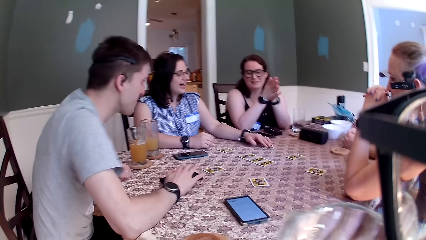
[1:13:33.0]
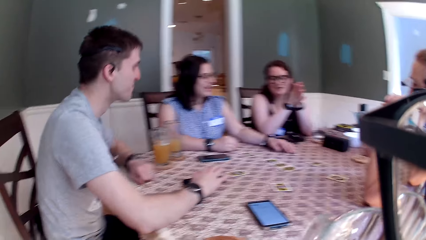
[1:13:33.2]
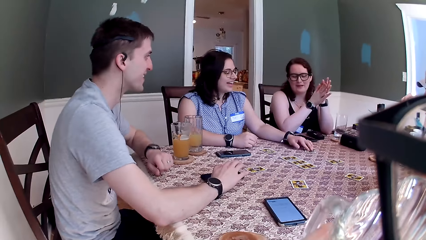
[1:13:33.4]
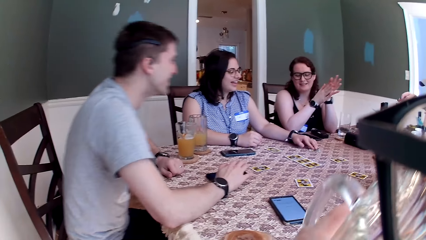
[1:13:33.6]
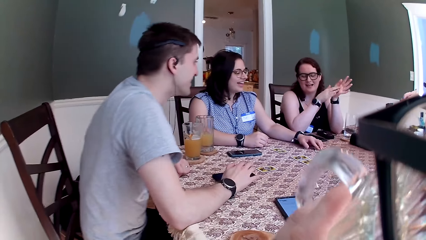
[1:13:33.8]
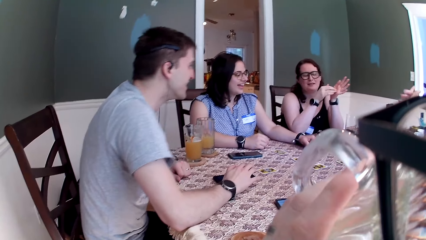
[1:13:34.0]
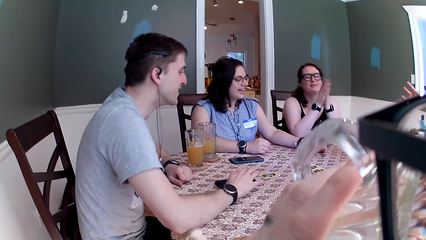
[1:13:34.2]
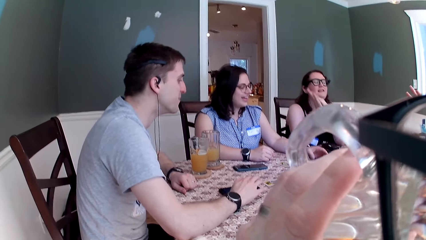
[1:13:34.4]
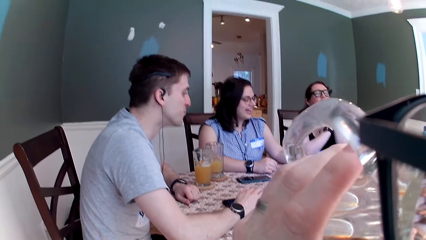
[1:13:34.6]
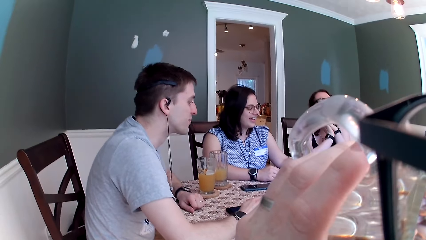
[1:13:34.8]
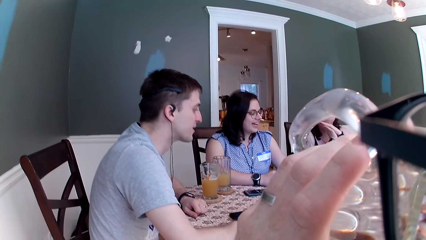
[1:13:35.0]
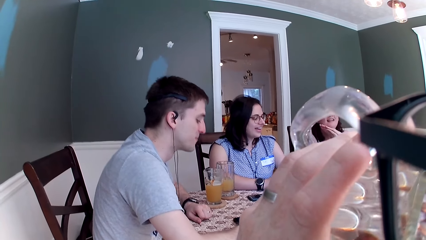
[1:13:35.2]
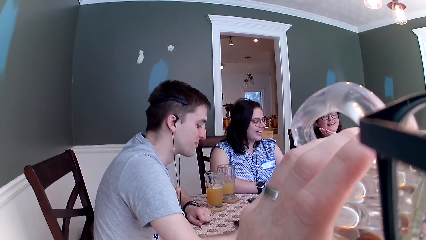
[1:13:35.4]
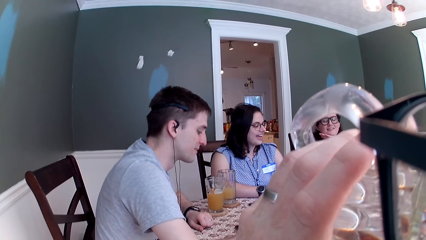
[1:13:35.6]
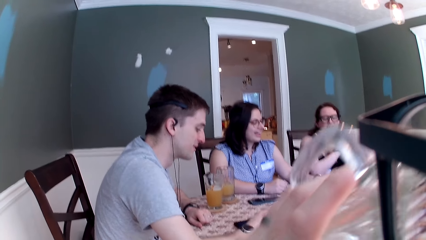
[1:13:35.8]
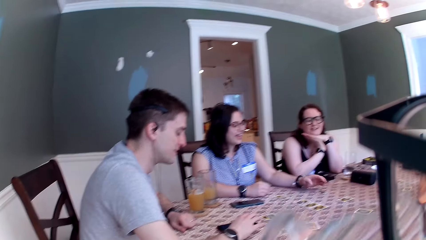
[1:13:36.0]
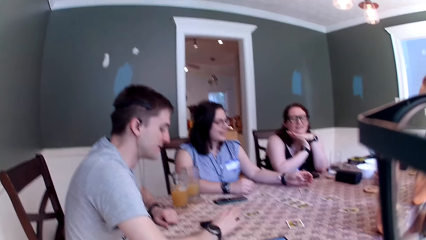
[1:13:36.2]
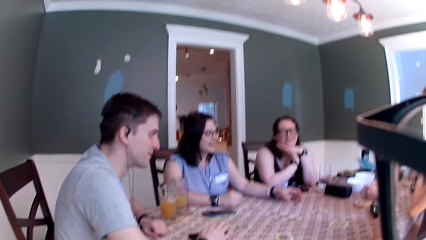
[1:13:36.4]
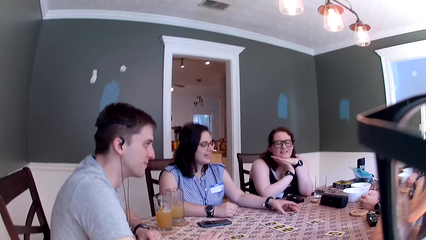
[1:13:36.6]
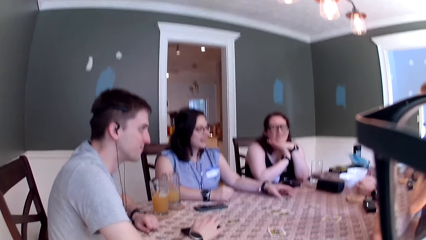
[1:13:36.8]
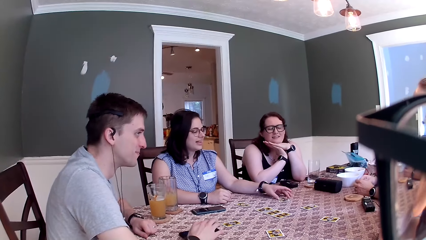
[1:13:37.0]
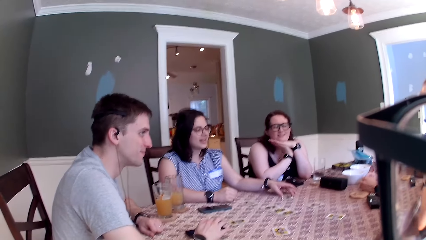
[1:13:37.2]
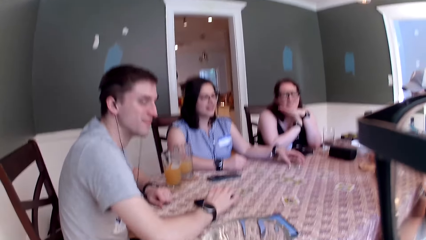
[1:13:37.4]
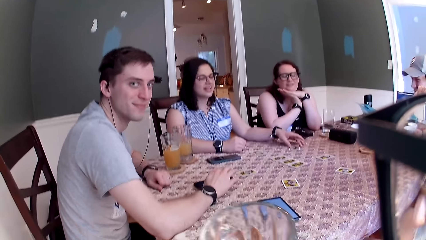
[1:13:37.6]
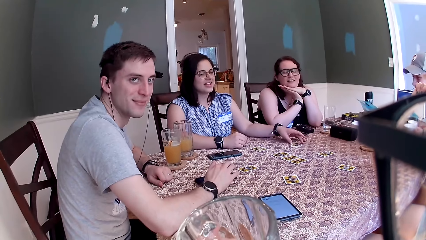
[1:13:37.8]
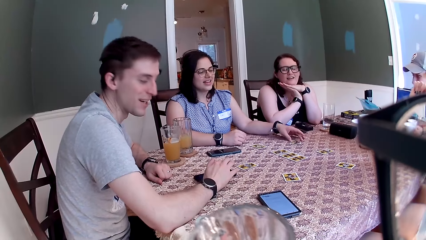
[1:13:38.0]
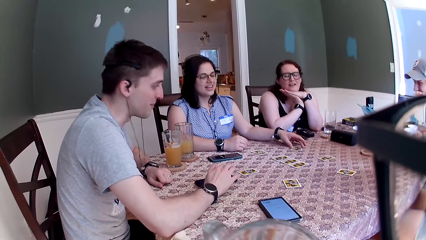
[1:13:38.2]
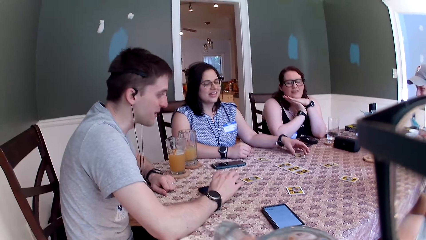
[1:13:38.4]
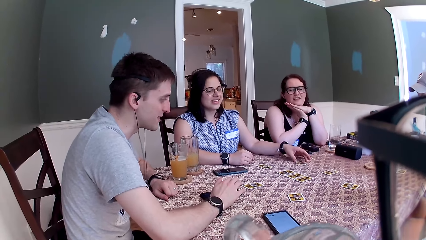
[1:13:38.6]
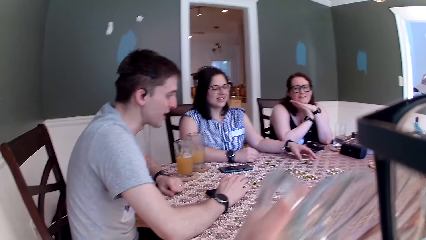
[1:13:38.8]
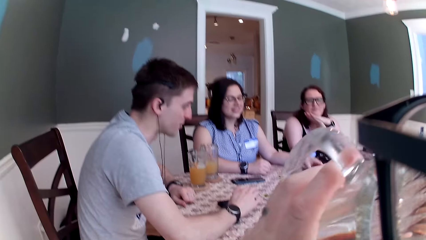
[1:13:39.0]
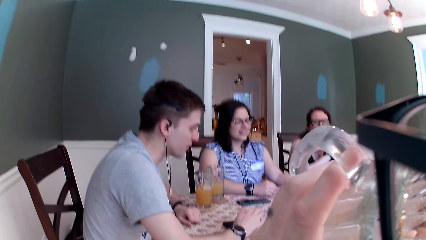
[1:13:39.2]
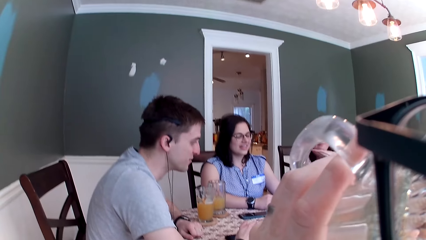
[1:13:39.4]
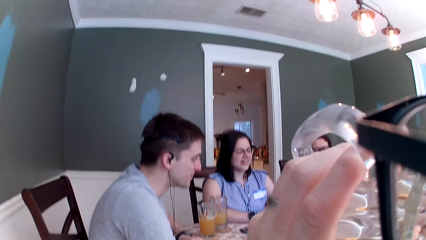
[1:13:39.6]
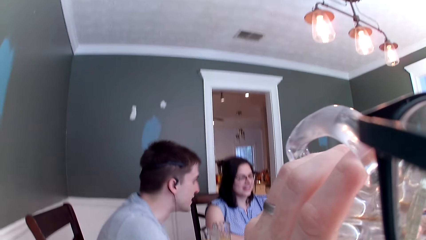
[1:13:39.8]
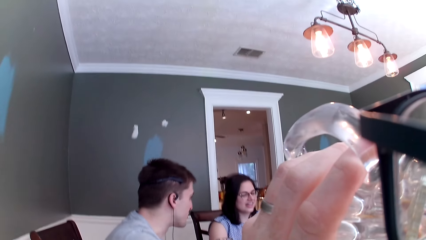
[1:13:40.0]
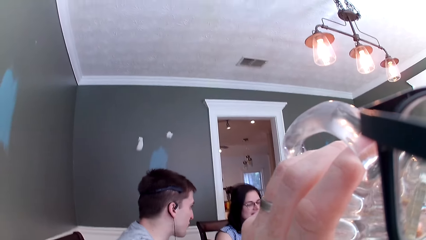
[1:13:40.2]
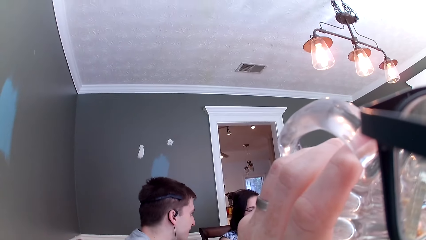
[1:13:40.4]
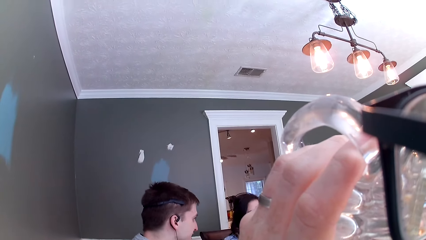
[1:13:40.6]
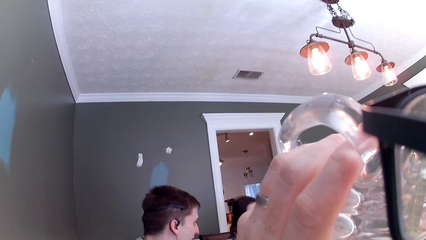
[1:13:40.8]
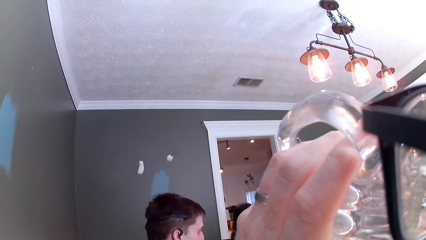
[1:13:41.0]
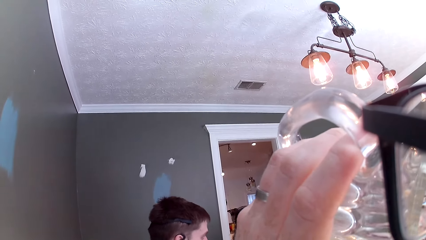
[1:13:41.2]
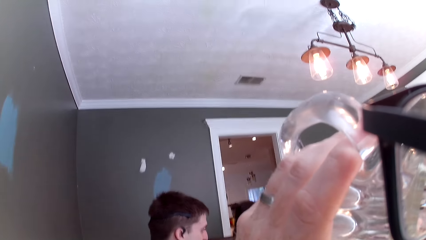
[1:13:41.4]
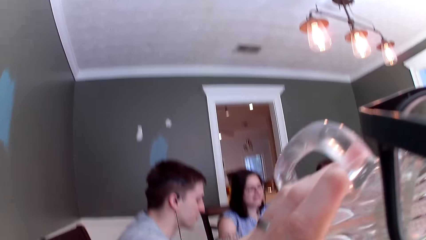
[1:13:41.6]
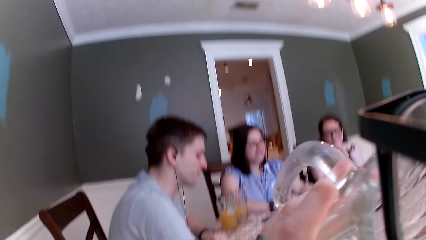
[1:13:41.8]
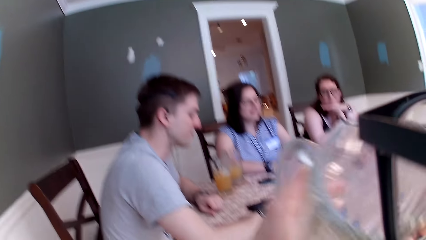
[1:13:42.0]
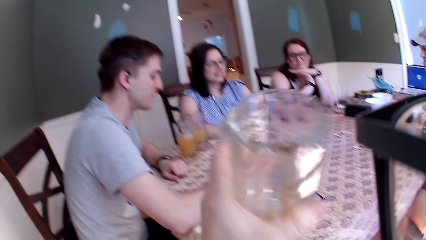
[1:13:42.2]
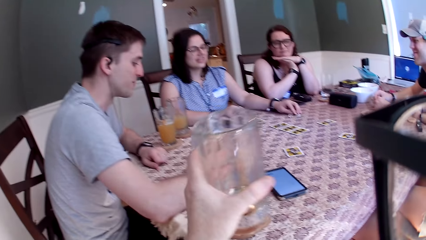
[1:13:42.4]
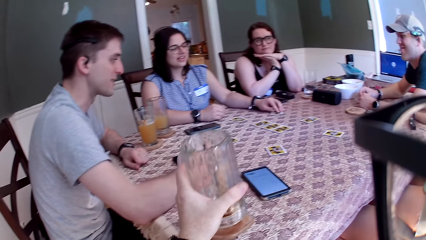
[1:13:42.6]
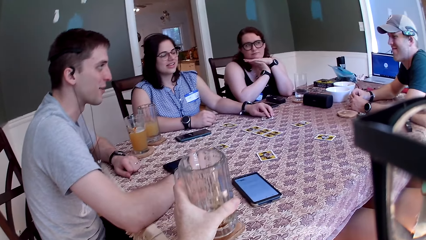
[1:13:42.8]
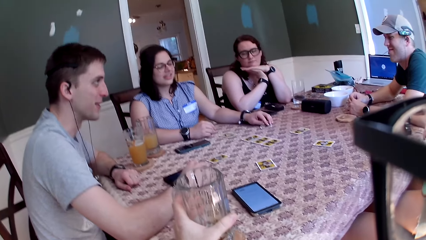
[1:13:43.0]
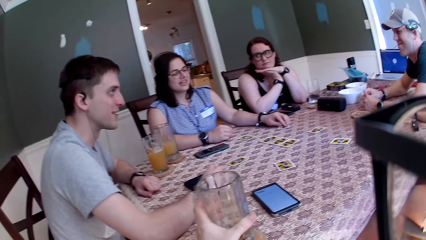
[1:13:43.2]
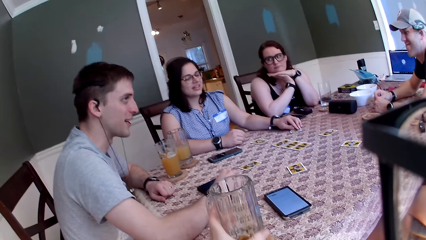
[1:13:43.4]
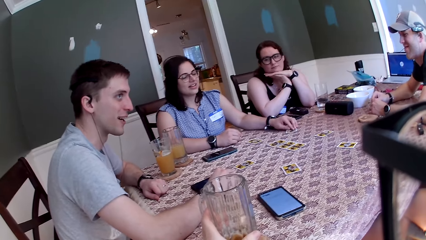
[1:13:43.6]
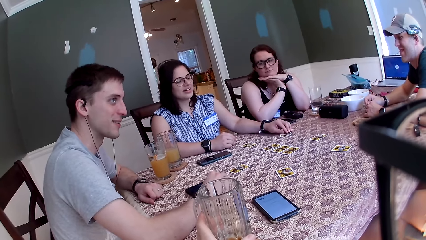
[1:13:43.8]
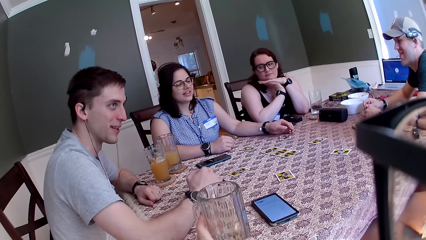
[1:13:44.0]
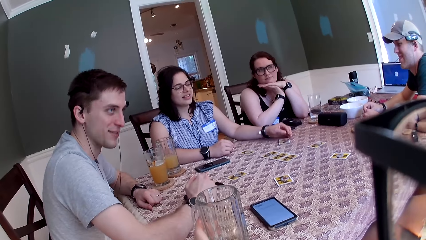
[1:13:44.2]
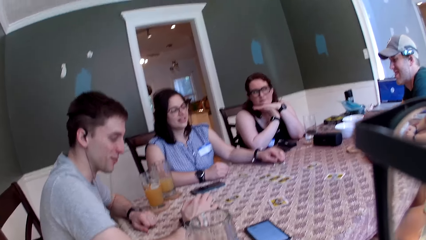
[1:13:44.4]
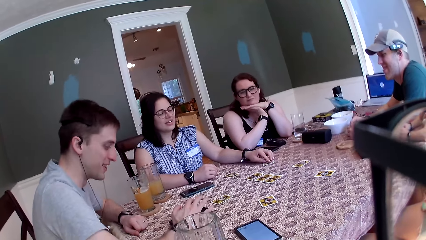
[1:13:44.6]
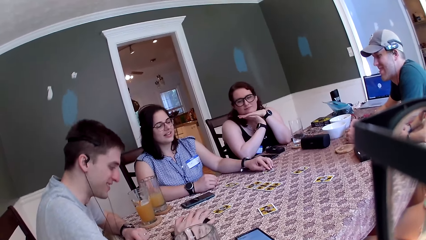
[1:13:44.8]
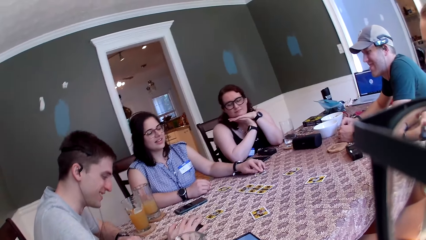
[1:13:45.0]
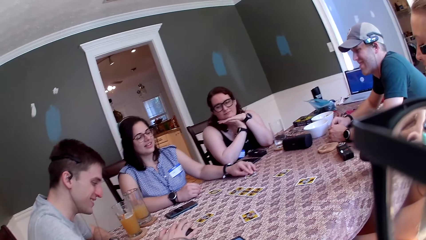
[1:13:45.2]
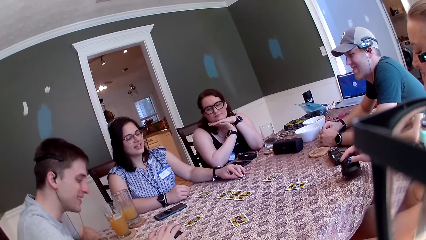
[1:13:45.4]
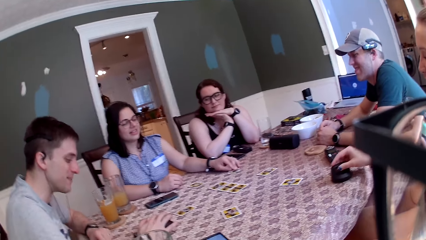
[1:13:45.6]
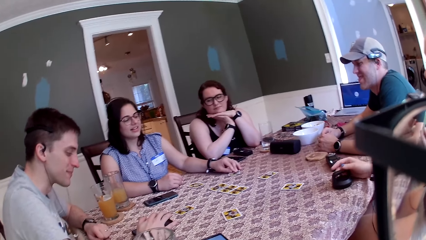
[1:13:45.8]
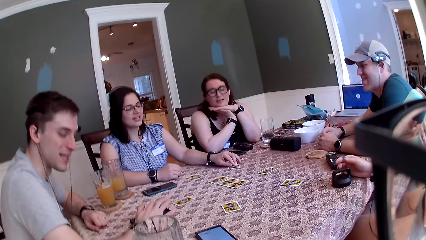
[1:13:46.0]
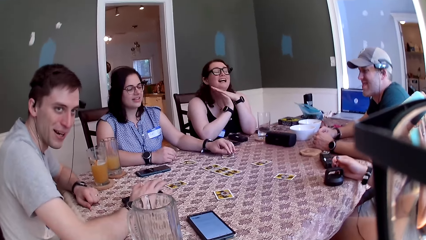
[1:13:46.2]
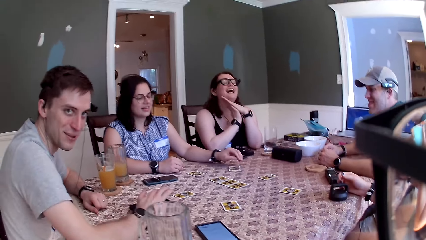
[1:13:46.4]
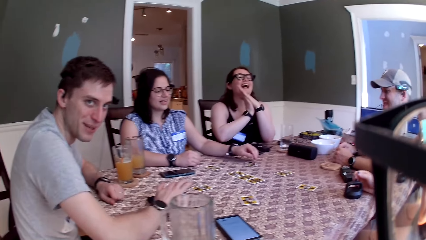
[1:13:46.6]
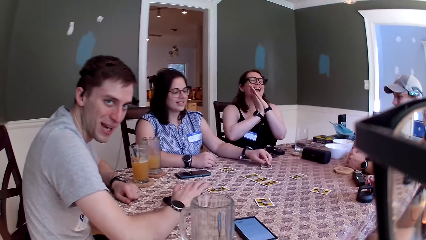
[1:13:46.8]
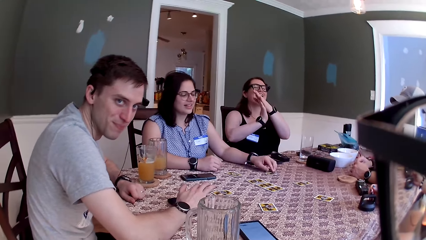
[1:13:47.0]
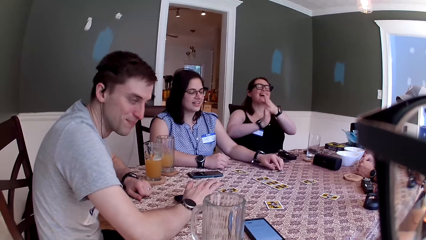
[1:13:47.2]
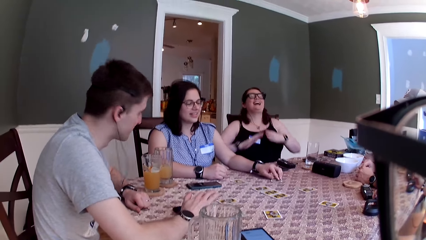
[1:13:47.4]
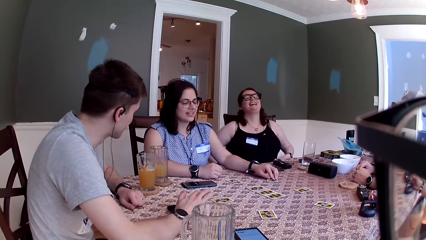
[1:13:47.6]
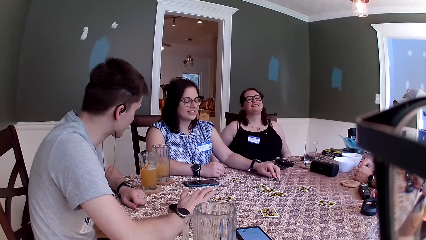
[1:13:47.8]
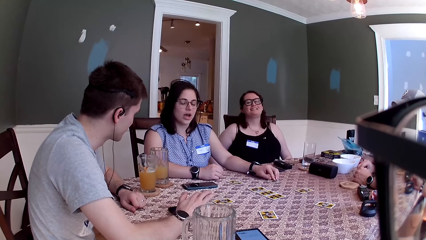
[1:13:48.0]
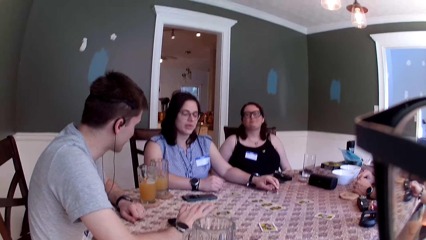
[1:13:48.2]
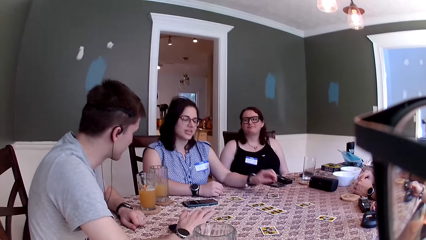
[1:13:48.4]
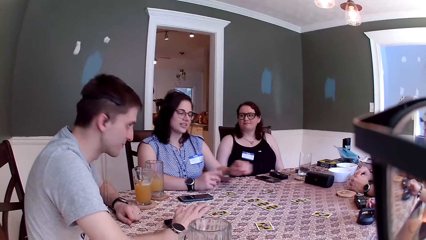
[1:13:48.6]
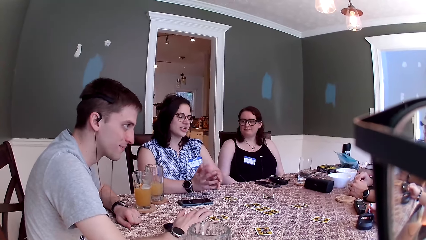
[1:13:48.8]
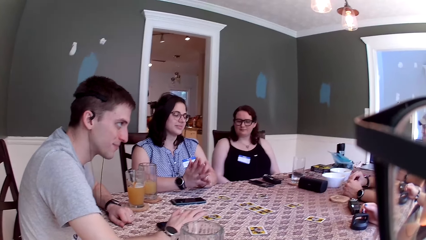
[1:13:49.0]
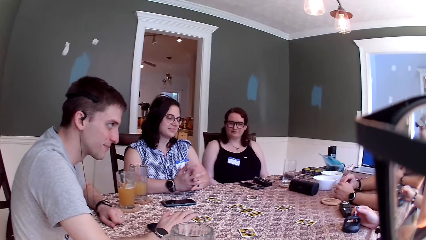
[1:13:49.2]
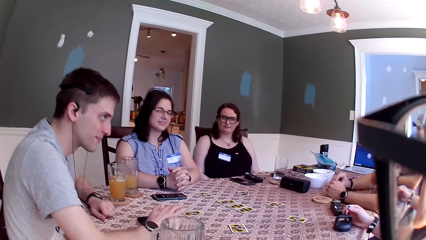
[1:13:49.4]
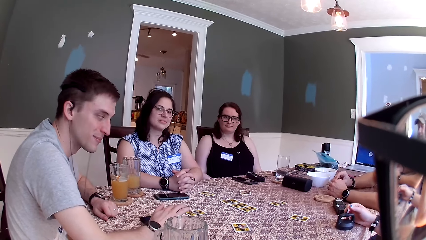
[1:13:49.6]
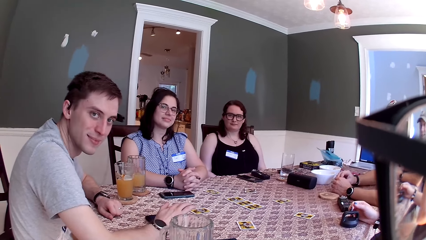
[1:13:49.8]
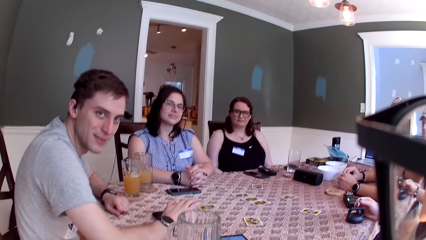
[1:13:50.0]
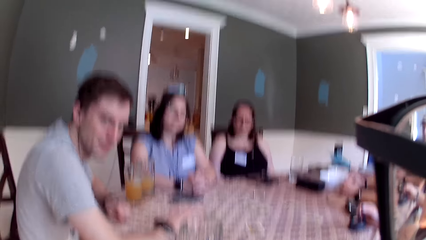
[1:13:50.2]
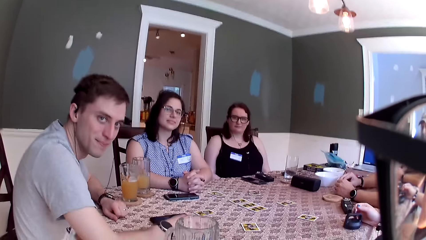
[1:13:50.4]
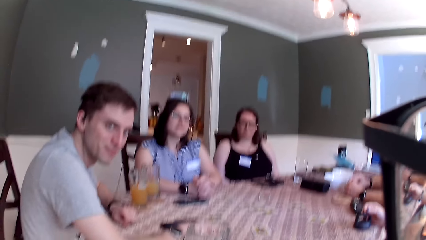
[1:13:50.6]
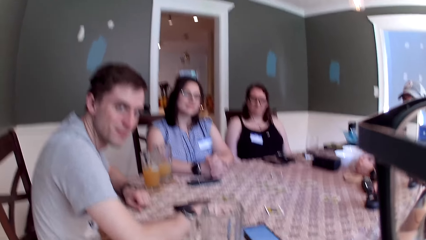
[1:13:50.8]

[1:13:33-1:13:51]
The man touches the phone on the table with his right hand. A woman interacts with everyone. The camera wearer sips from the cup of juice in his left hand. He interacts with everyone. He sips from the cup of juice in his left hand. The man interacts with everyone. The camera wearer drops the cup of juice on the table with his left hand. He looks around the table. Another woman interacts with everyone. The second woman drops a lid on the table with her right hand. The man interacts with everyone. The camera wearer interacts with the man. The first woman removes both elbows from the table. A third woman interacts with everyone. The camera wearer interacts with everyone.
